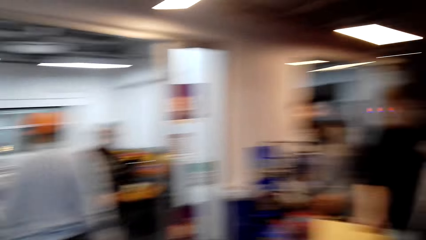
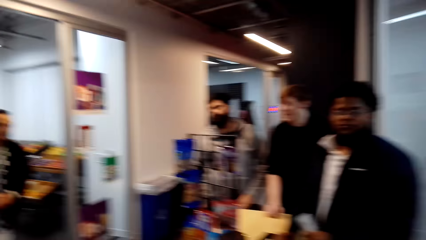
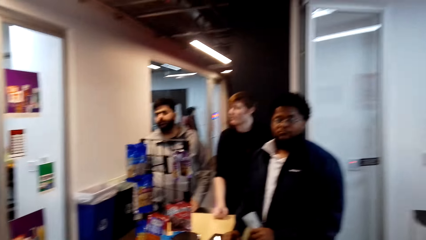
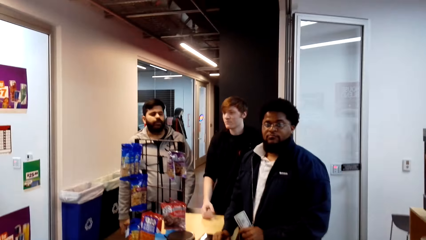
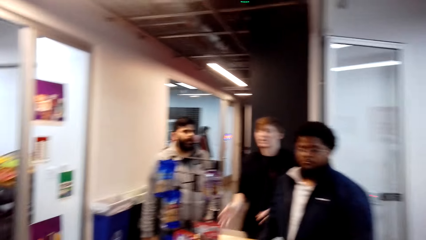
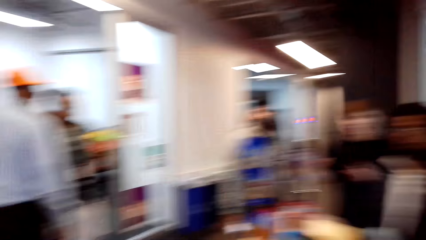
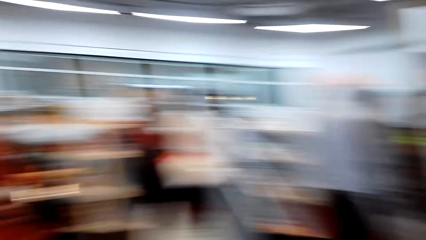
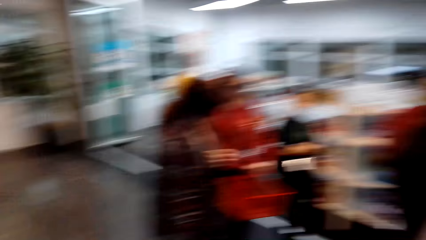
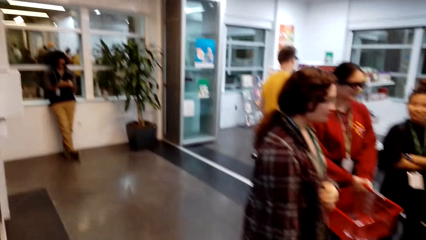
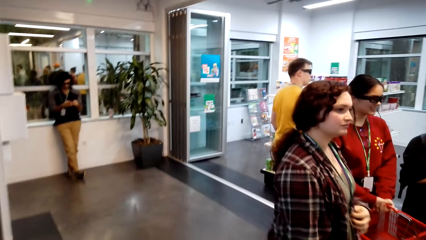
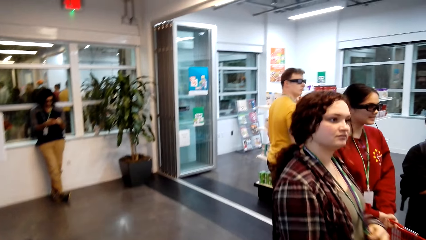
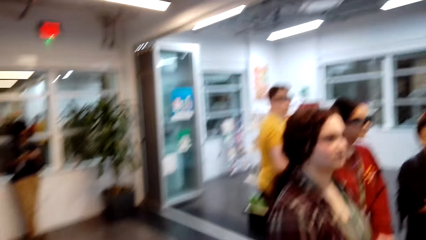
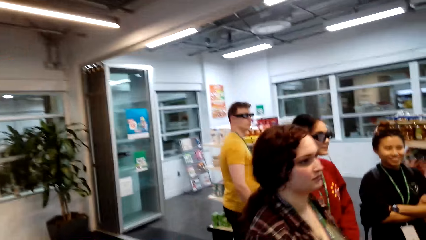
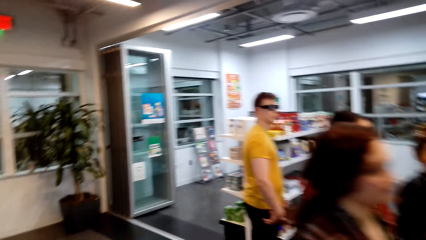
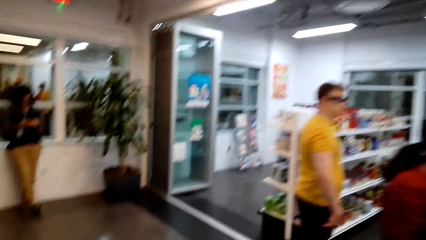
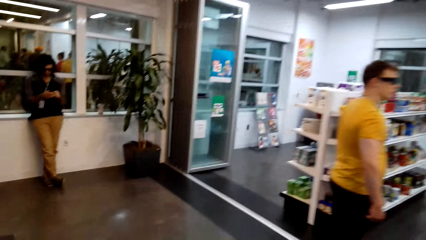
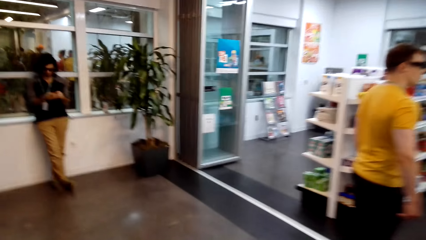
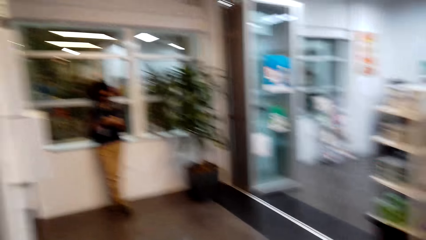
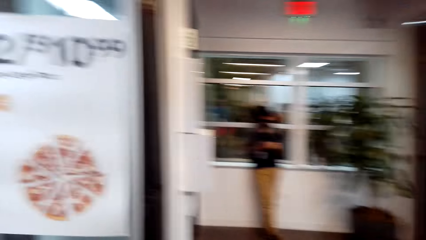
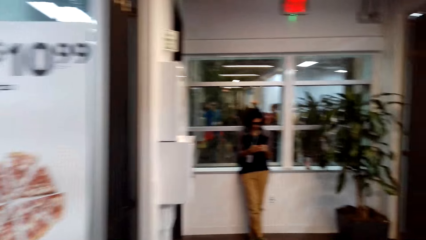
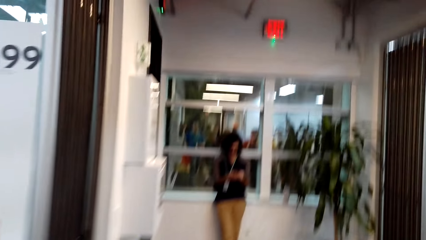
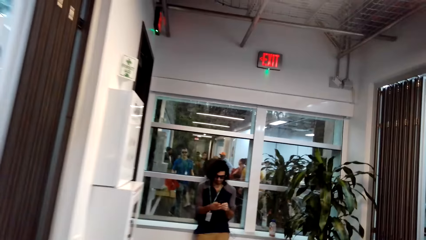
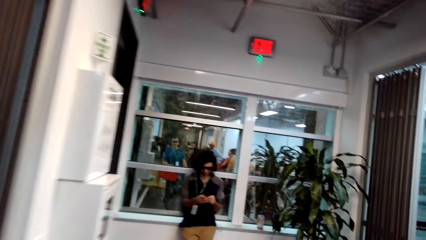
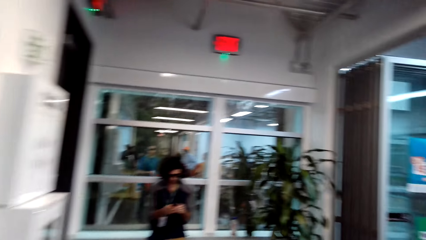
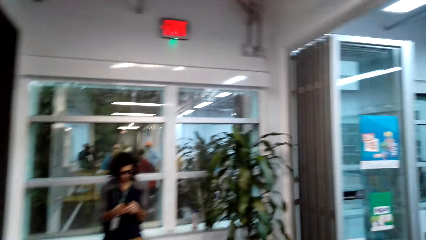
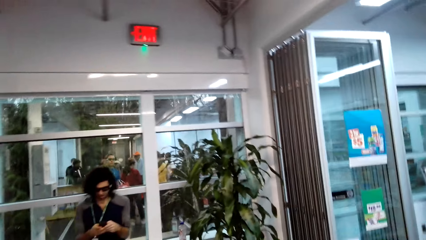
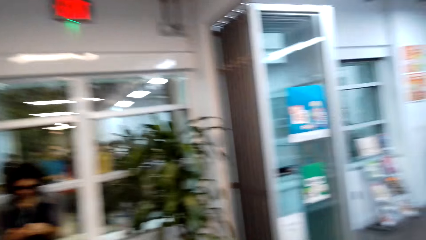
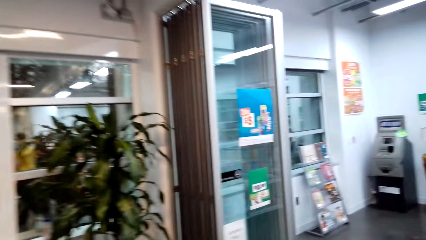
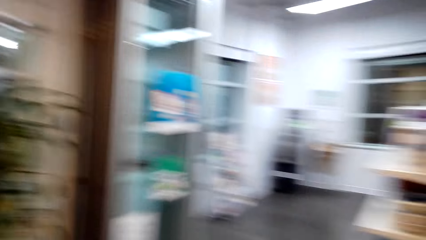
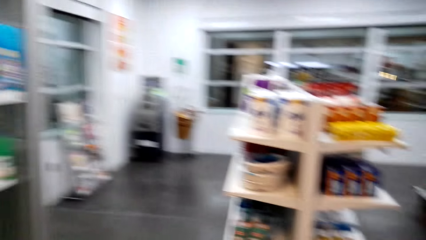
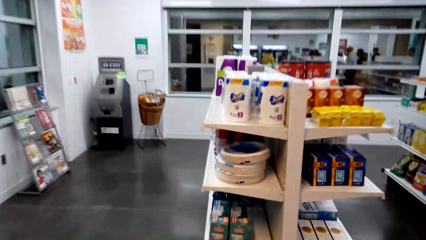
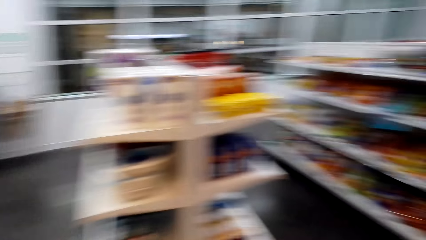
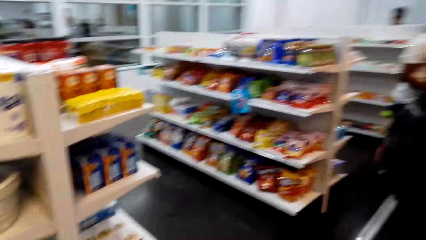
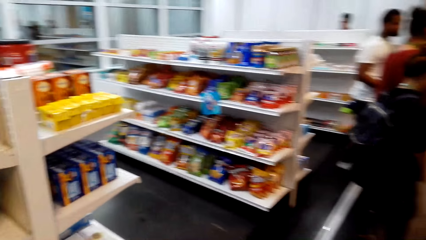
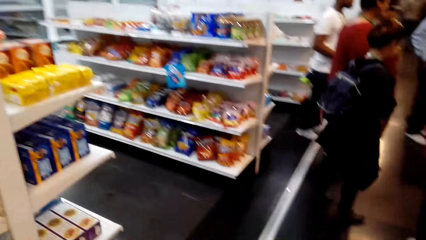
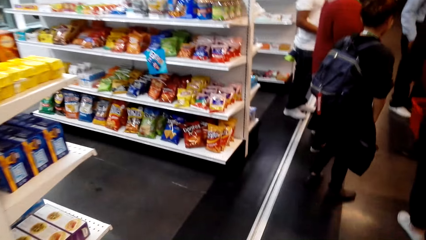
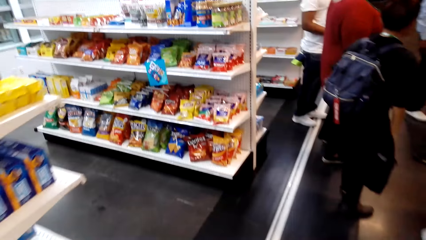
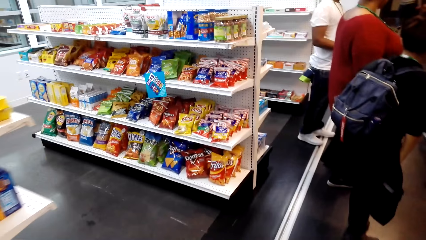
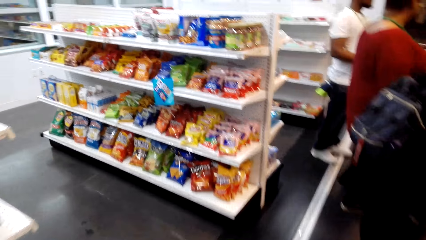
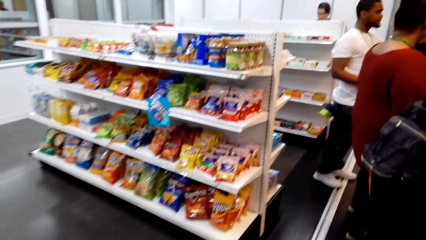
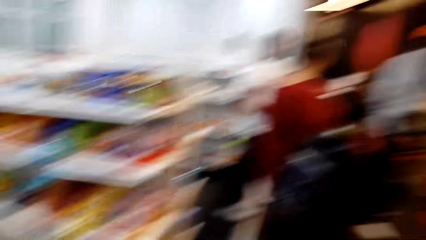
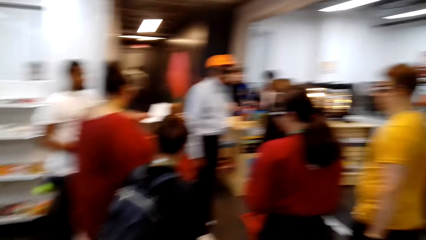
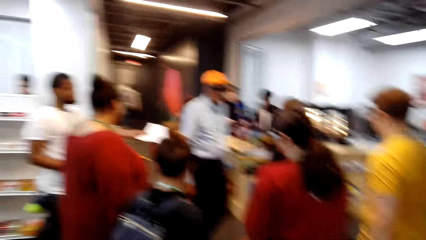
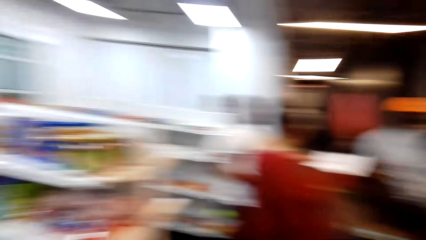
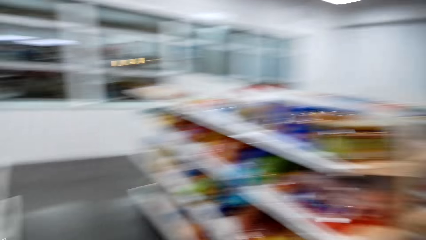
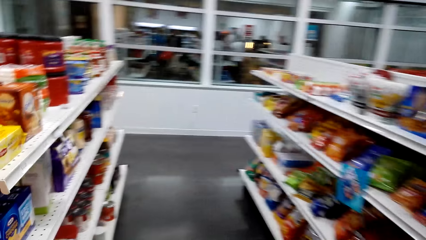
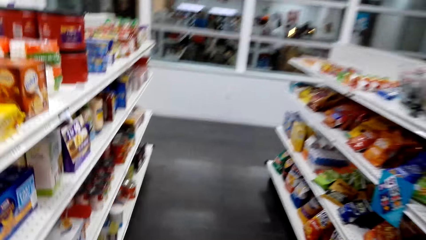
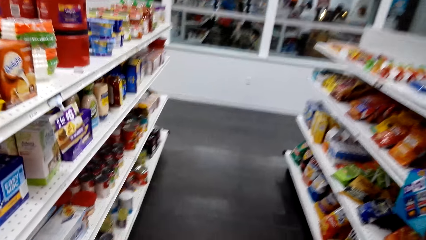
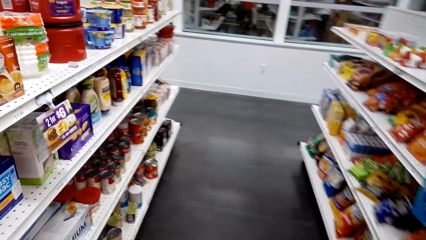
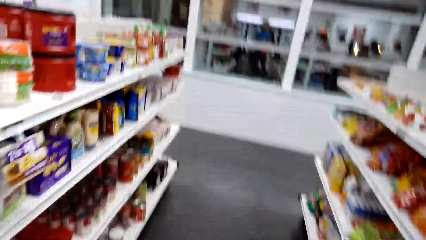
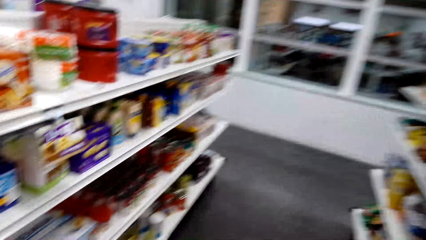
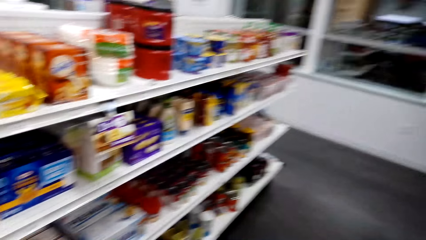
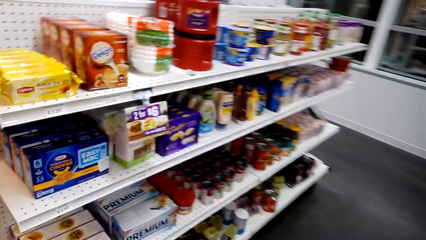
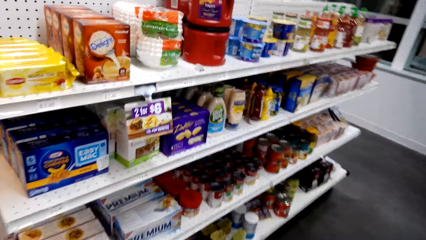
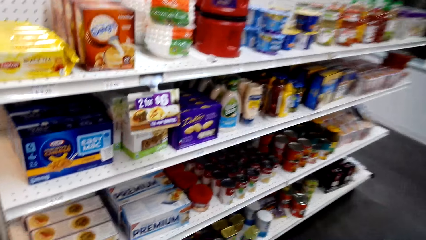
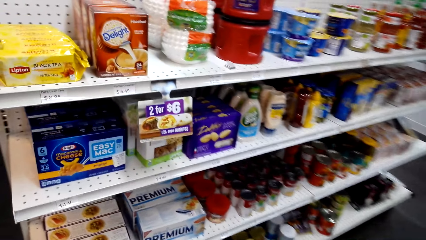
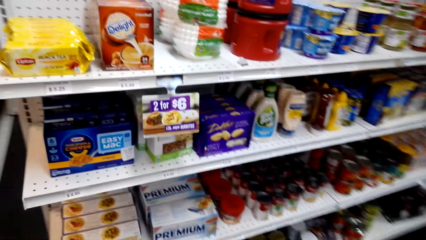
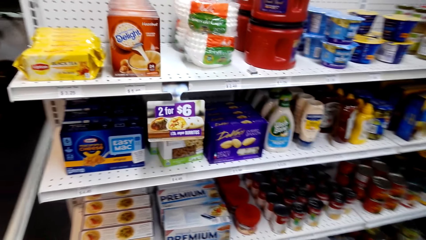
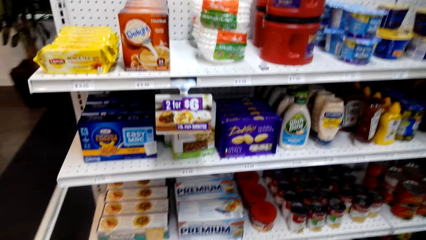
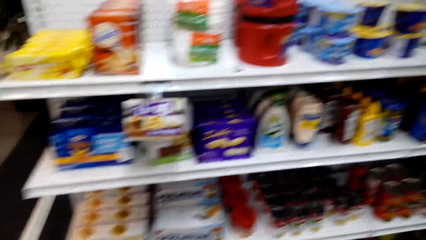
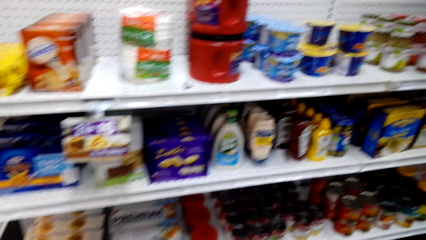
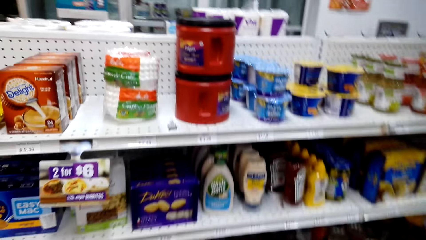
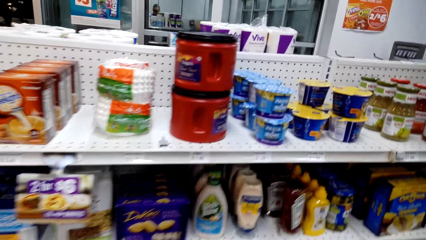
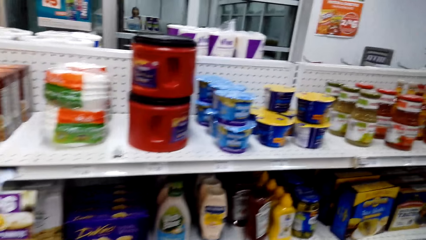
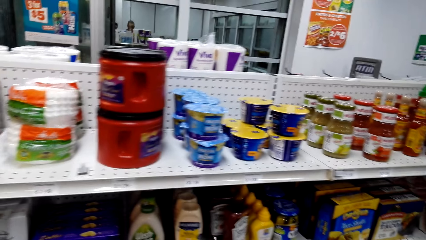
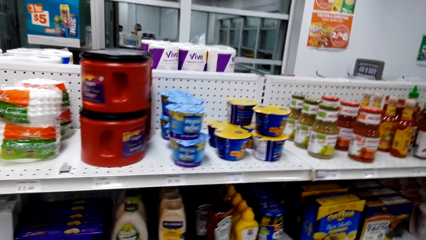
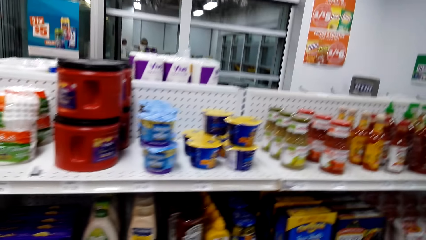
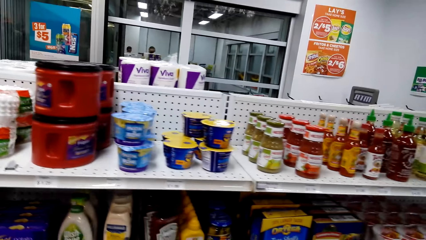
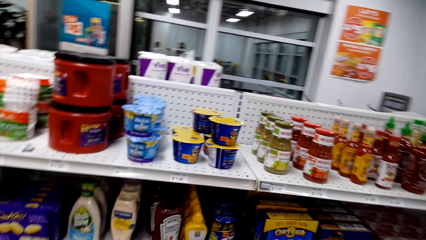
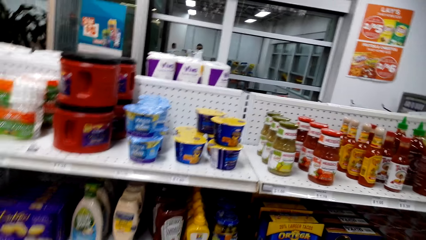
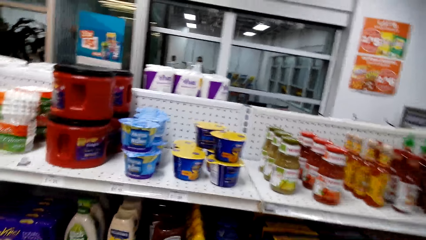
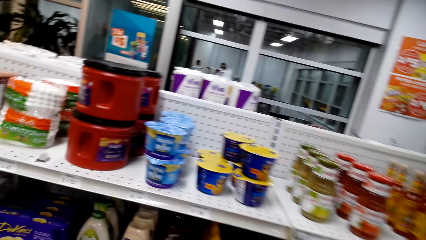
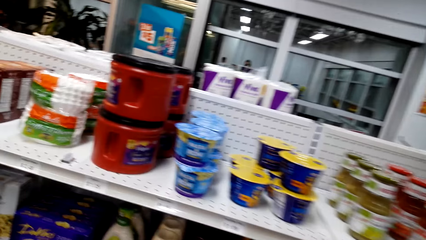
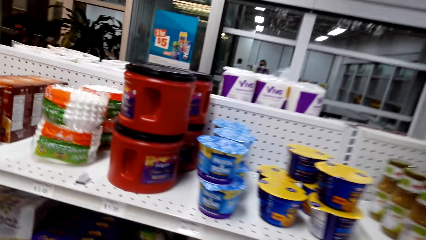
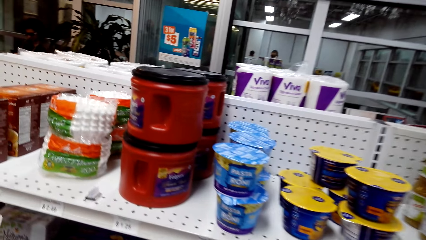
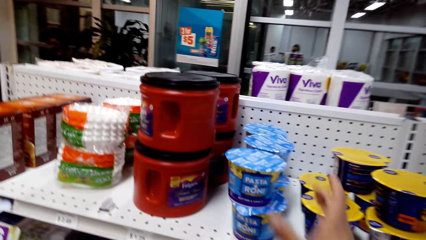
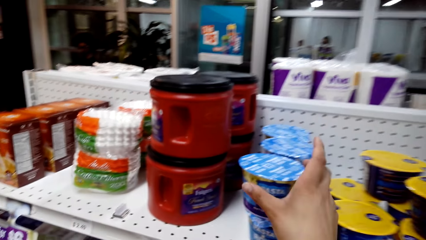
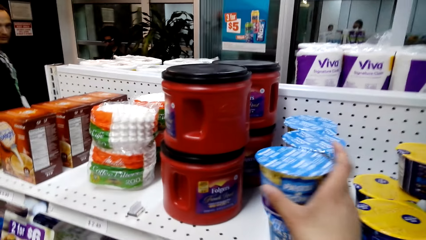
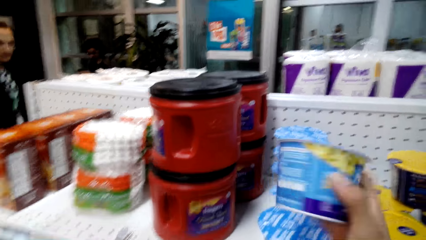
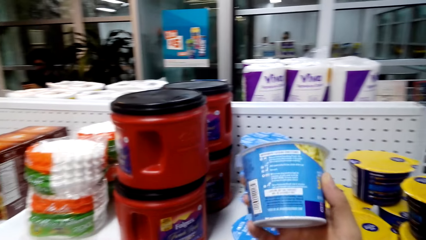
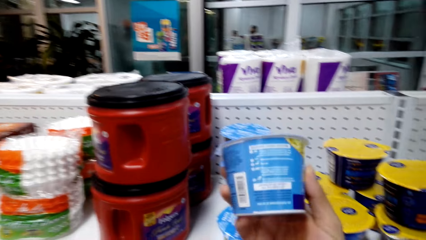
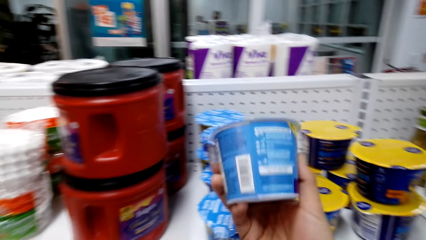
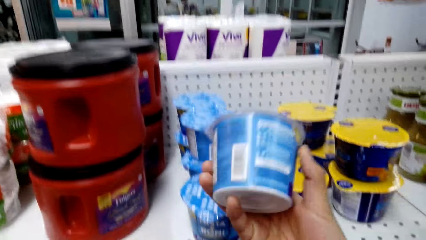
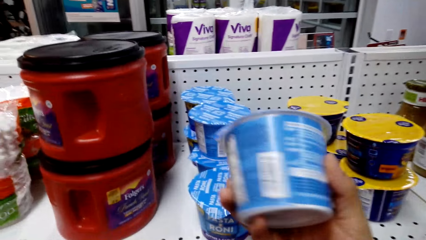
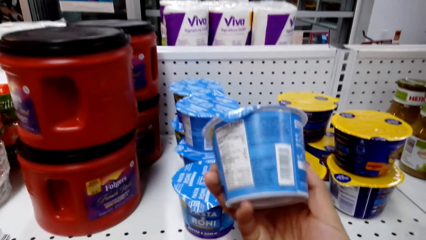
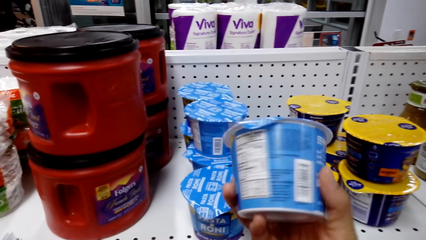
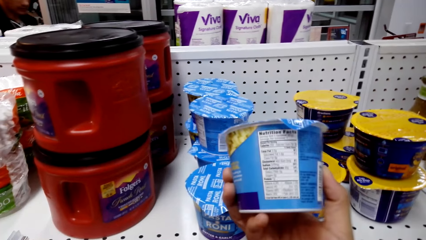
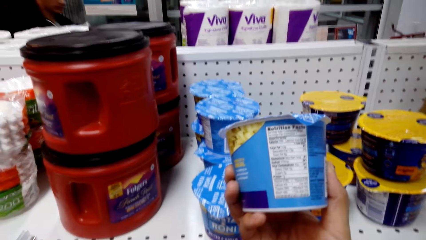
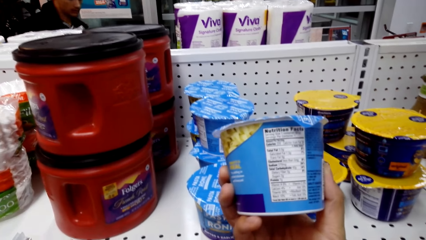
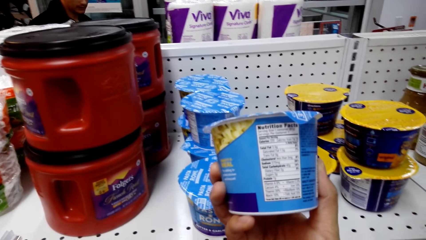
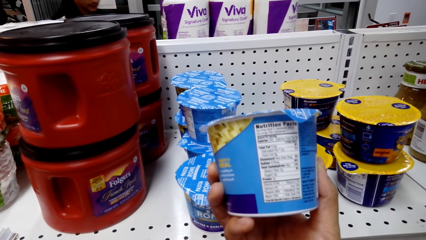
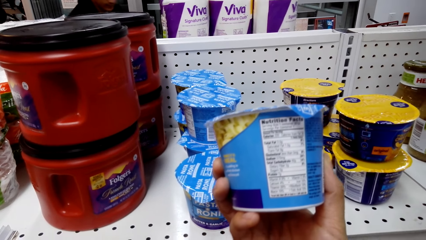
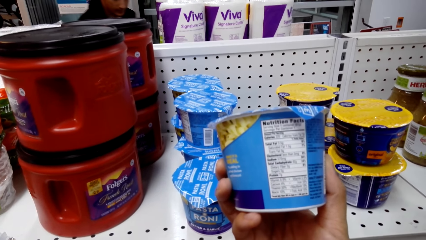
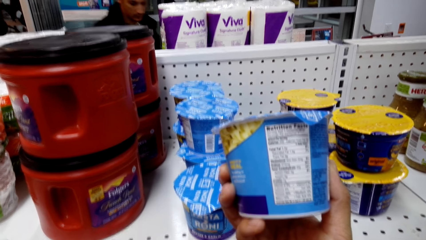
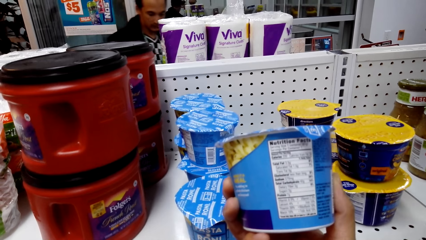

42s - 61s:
A man stands at the counter. Another man moves his hands. The camera wearer looks around. A woman looks around. The camera wearer talks to a cashier and walks around. They look around. The woman looks around. The camera wearer walks around, looks around, walks around and looks at the shelf. They look around. They pick a can from the shelf, look at the can and rotate the can.
